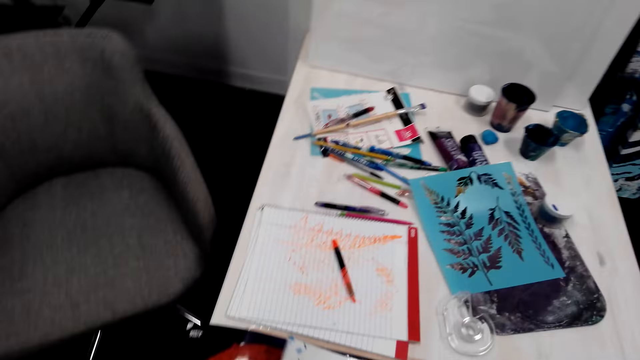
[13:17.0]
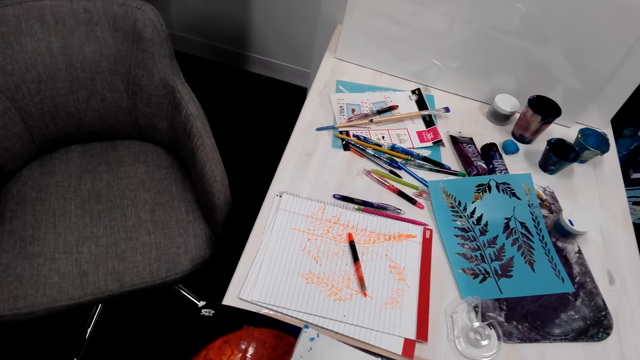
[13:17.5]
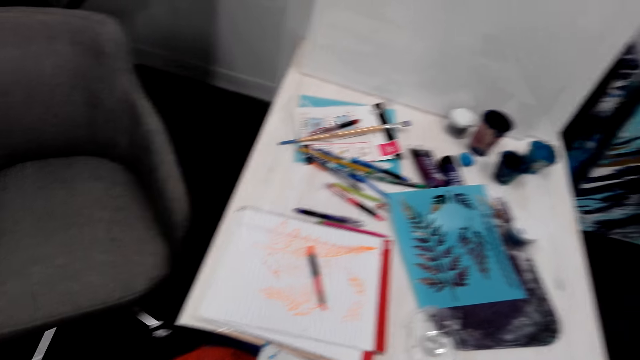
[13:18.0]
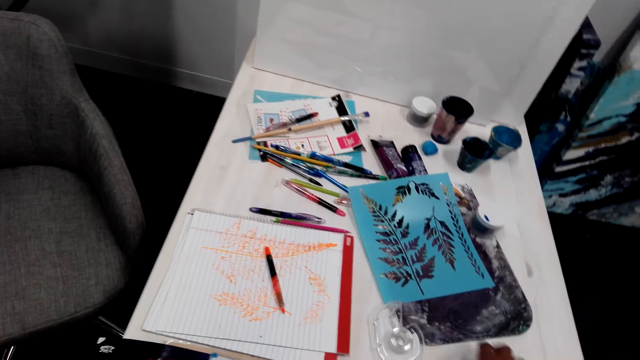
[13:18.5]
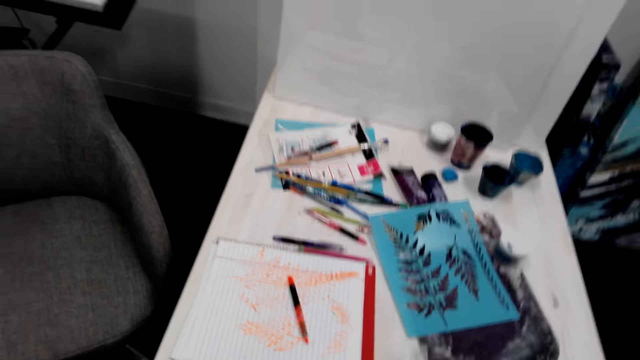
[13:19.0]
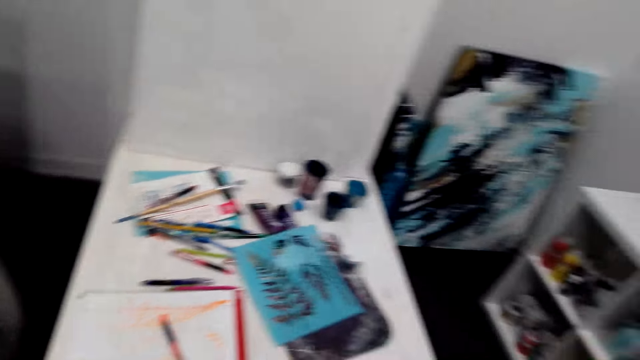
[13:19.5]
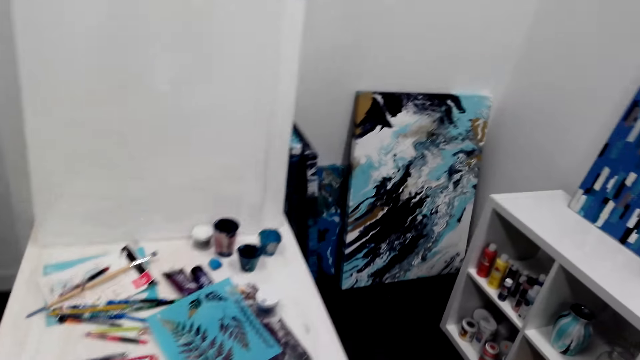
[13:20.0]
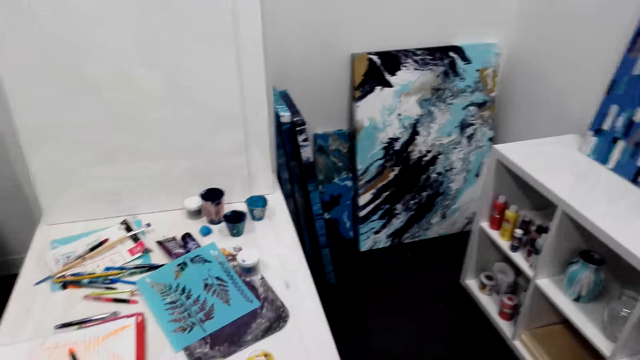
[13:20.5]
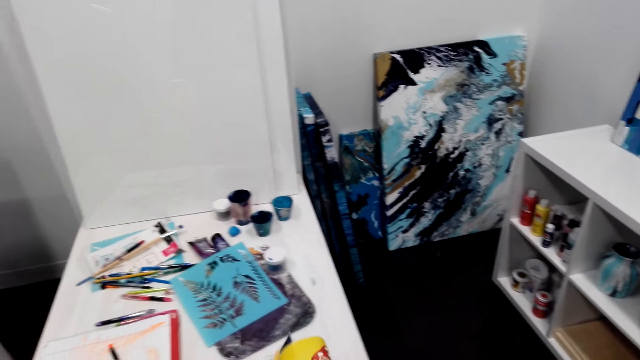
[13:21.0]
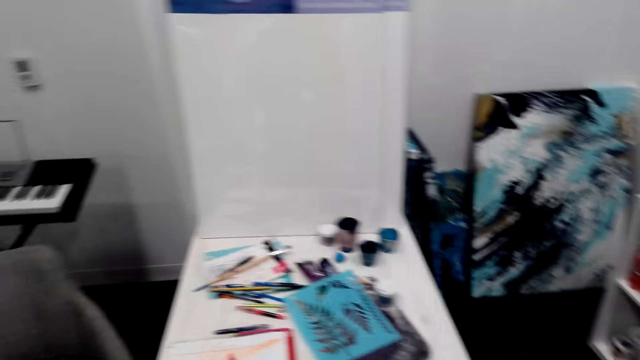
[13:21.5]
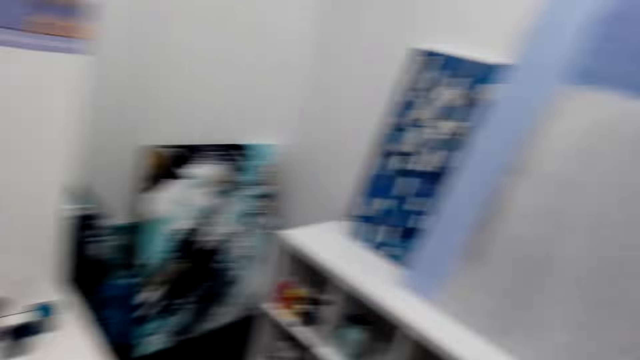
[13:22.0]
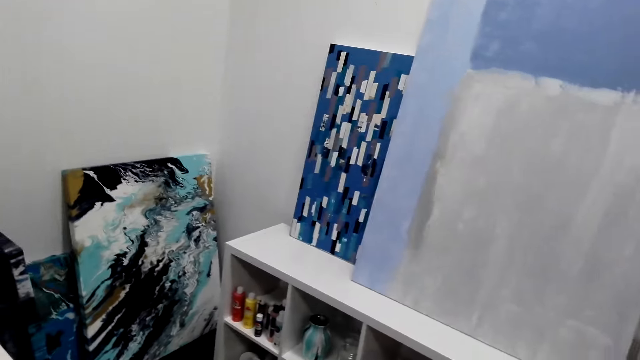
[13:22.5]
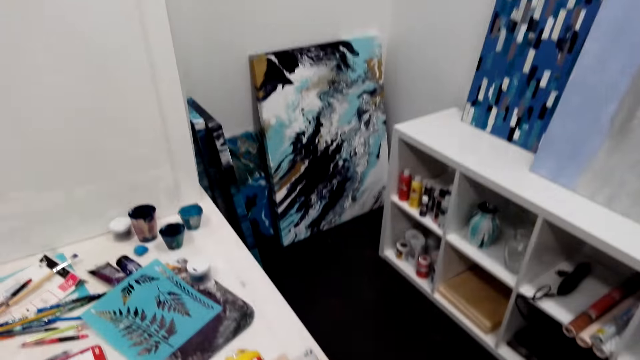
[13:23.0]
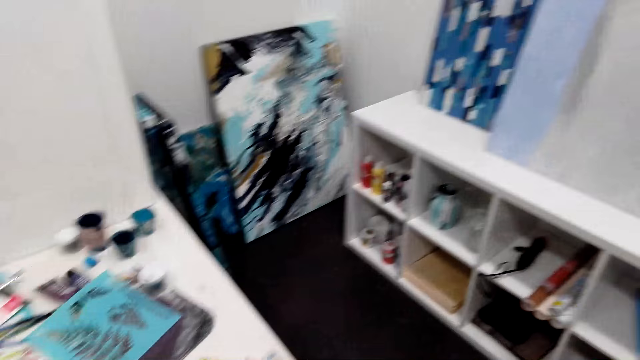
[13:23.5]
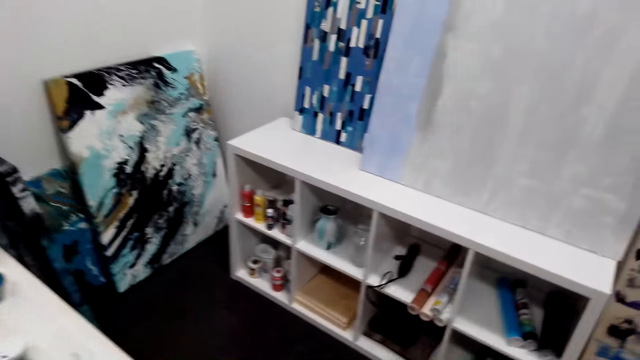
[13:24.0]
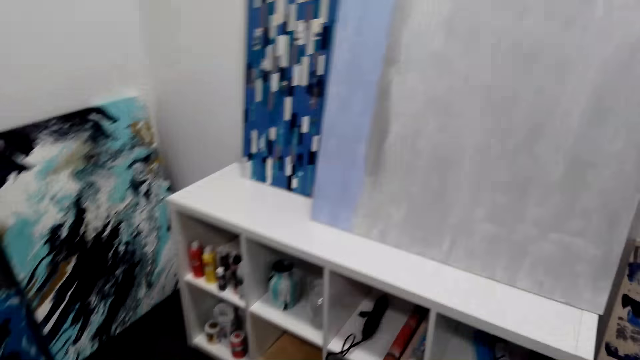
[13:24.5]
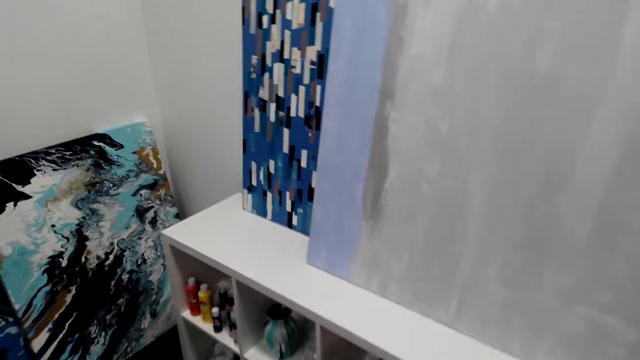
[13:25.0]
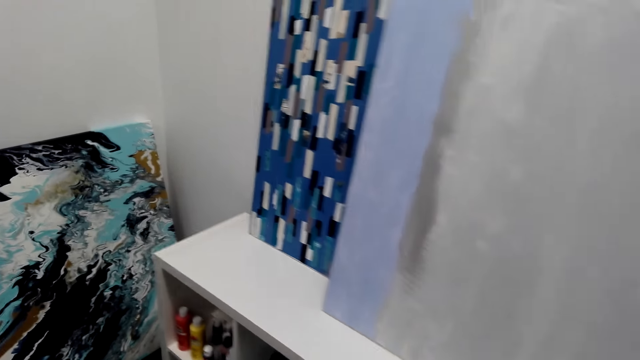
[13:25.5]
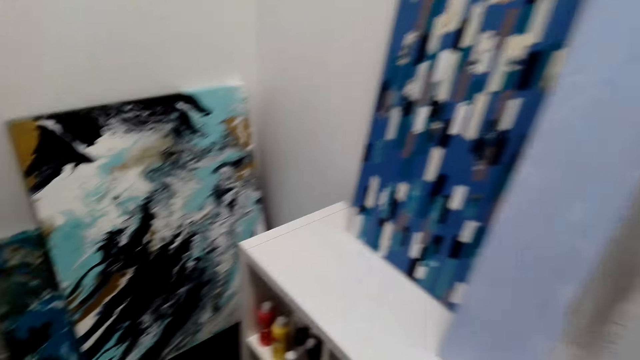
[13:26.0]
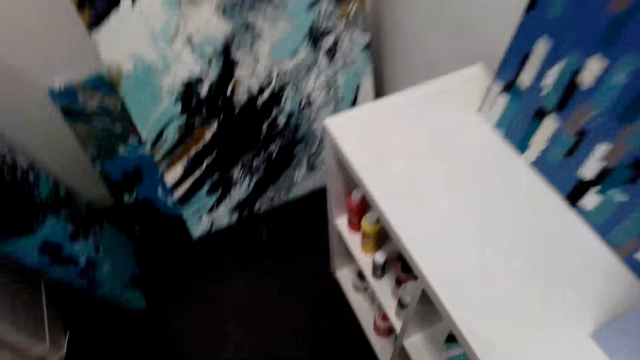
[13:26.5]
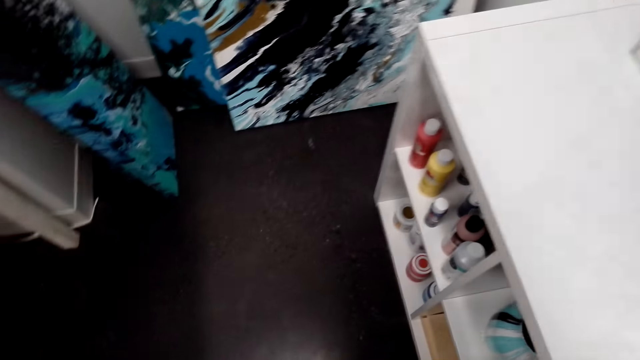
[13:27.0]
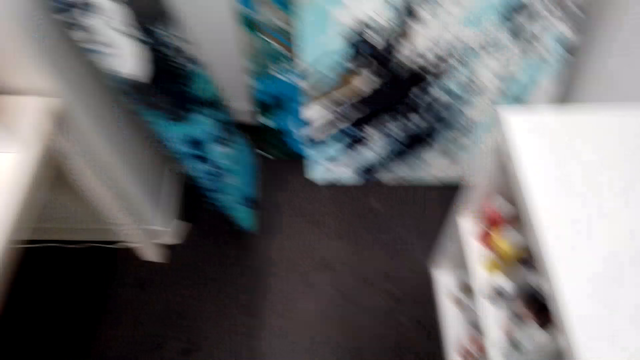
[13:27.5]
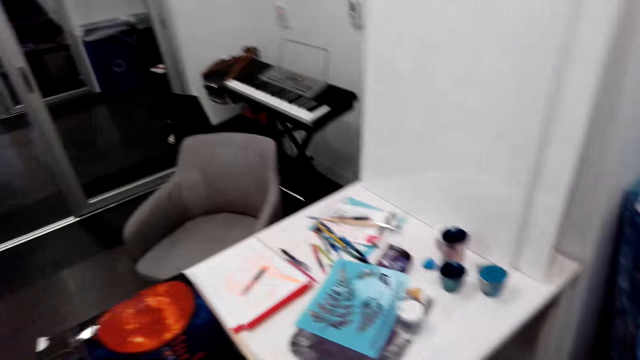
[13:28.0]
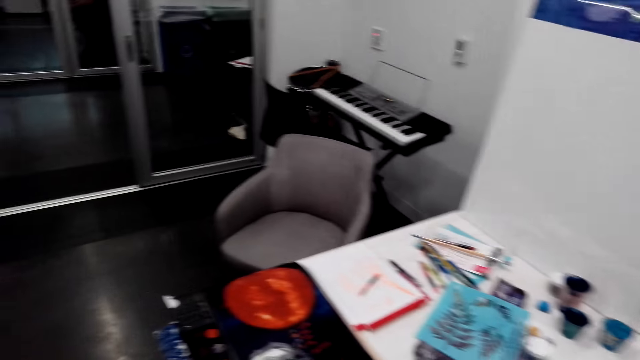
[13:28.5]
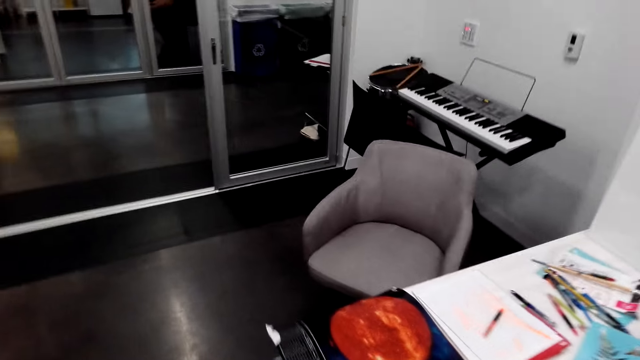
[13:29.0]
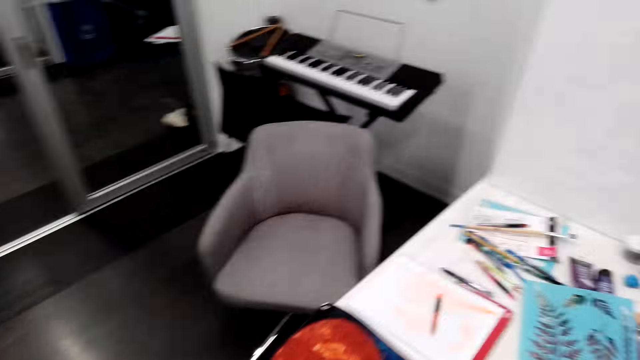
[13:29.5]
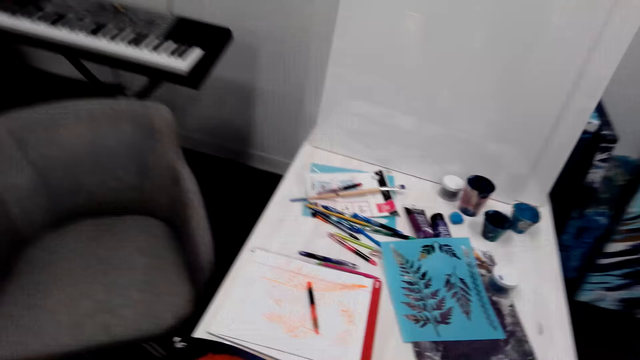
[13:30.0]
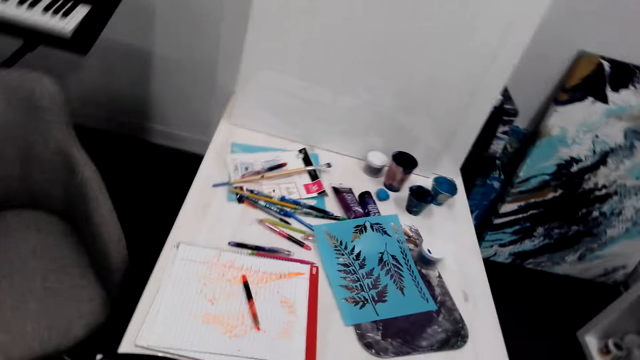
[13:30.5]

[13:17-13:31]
The camera wearer walks around.

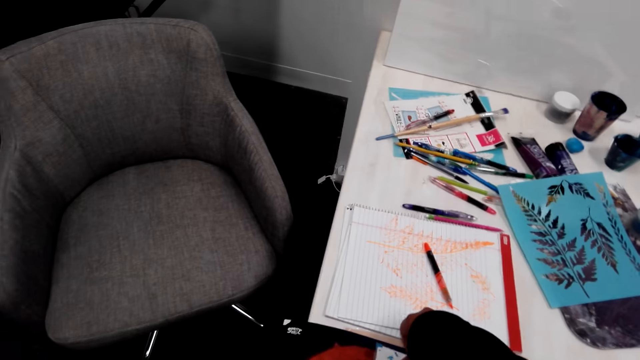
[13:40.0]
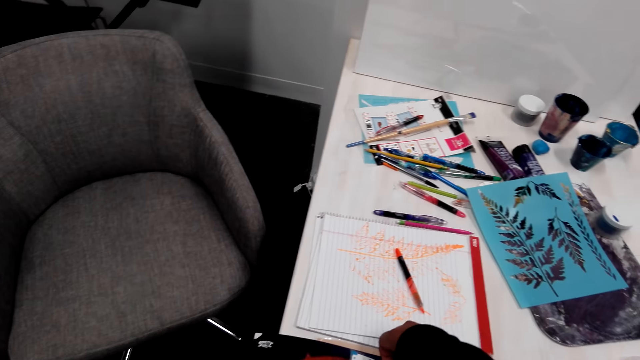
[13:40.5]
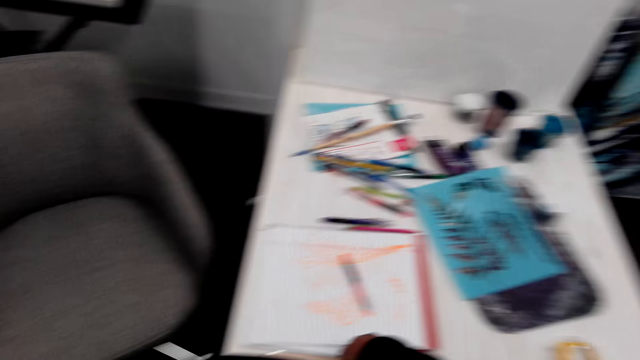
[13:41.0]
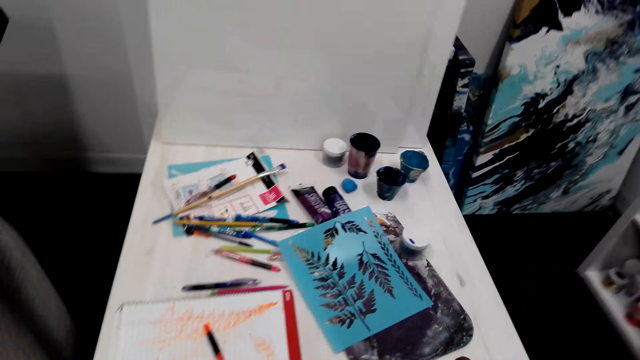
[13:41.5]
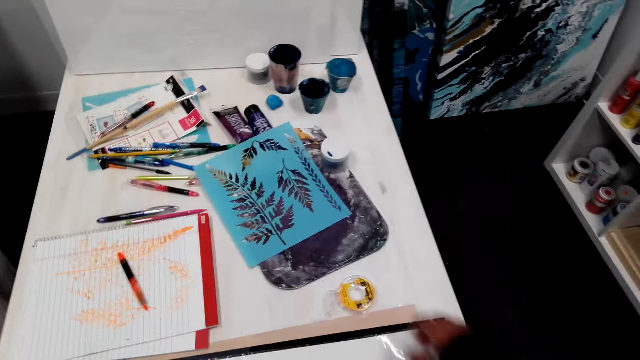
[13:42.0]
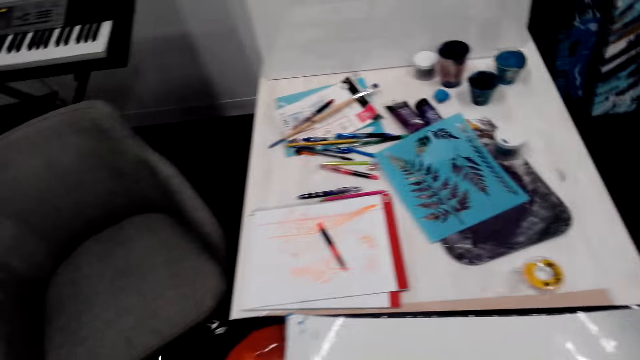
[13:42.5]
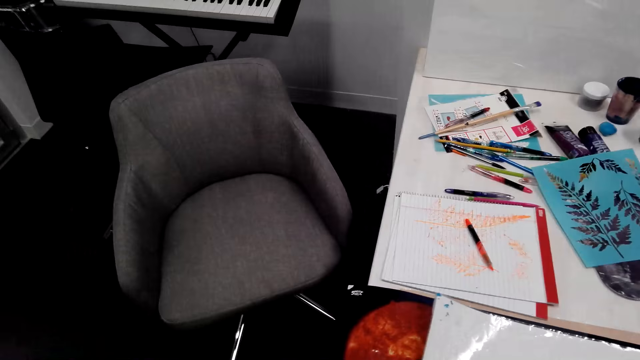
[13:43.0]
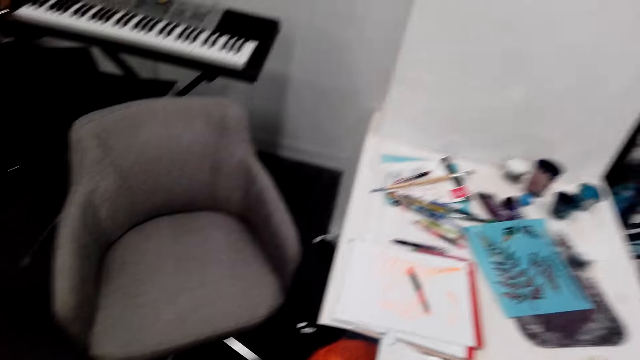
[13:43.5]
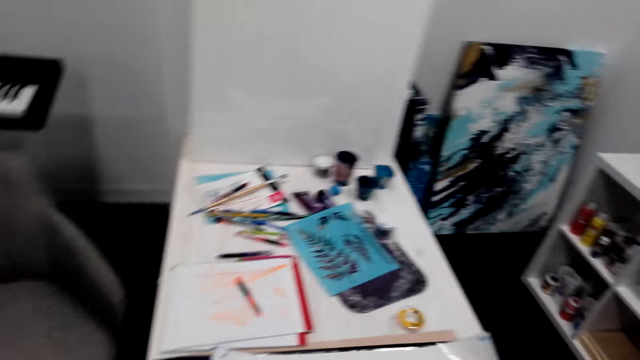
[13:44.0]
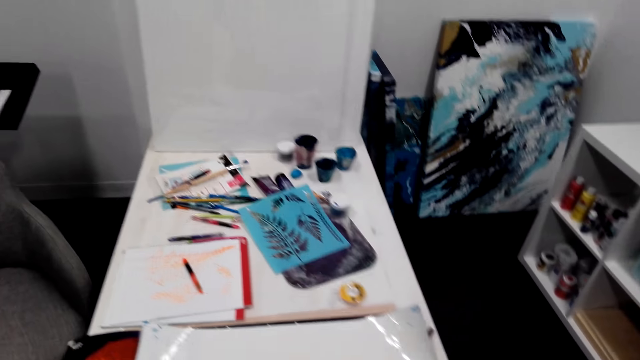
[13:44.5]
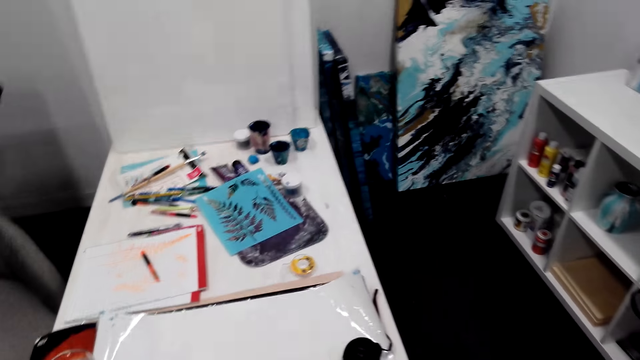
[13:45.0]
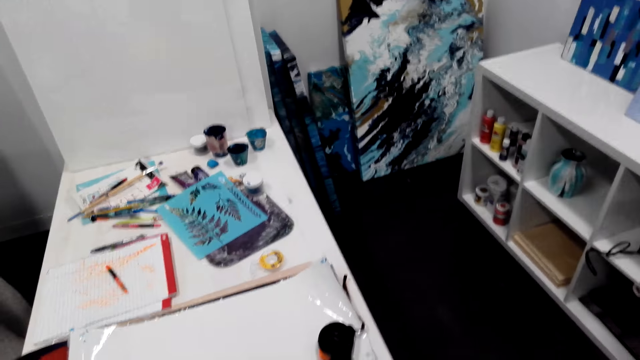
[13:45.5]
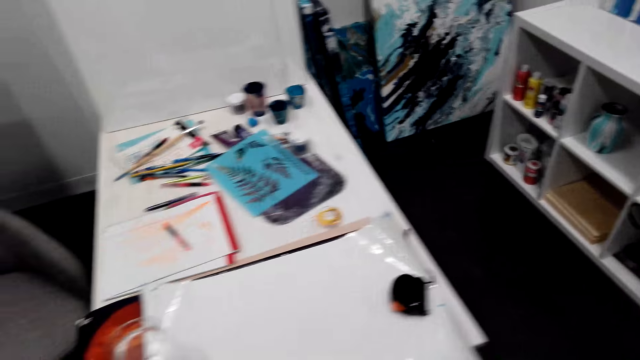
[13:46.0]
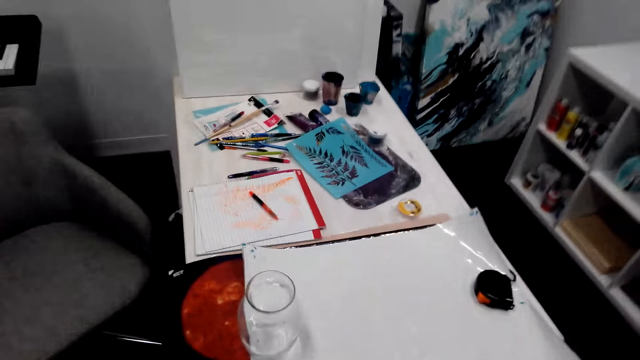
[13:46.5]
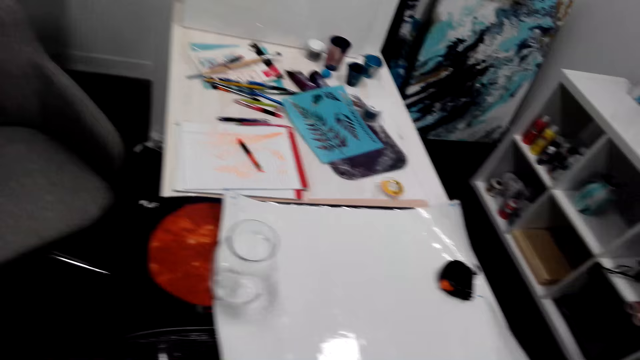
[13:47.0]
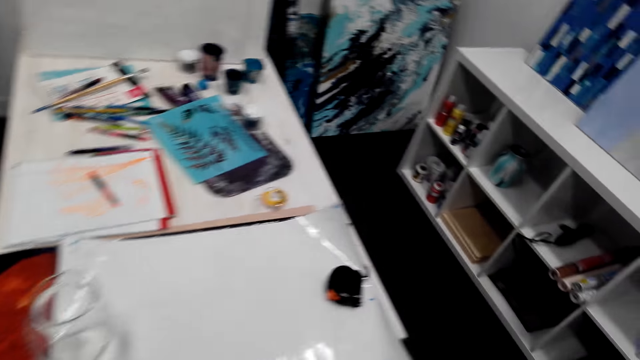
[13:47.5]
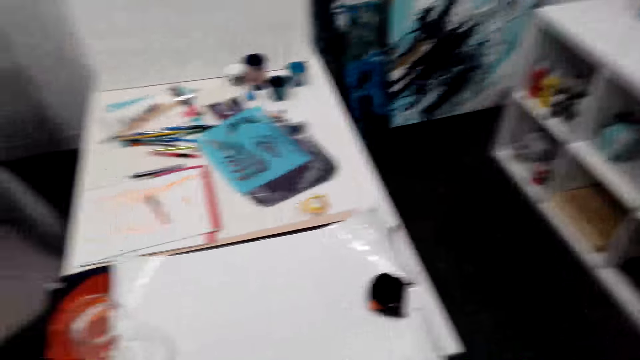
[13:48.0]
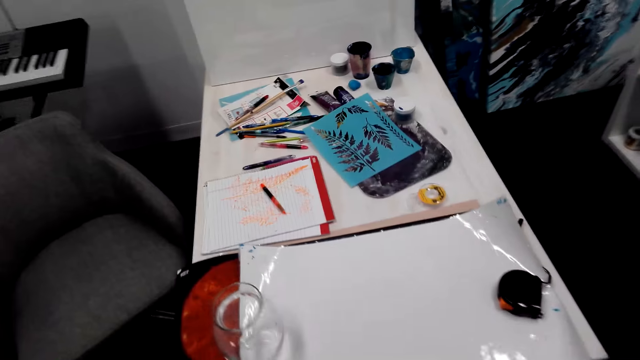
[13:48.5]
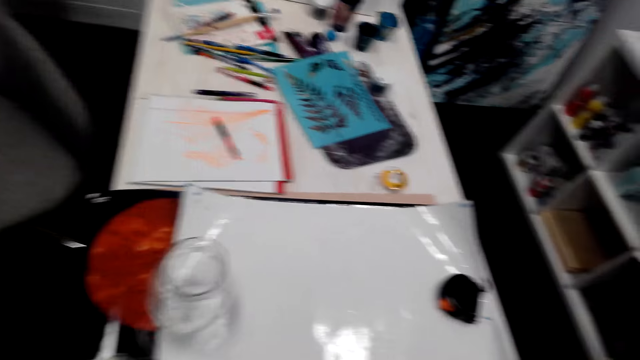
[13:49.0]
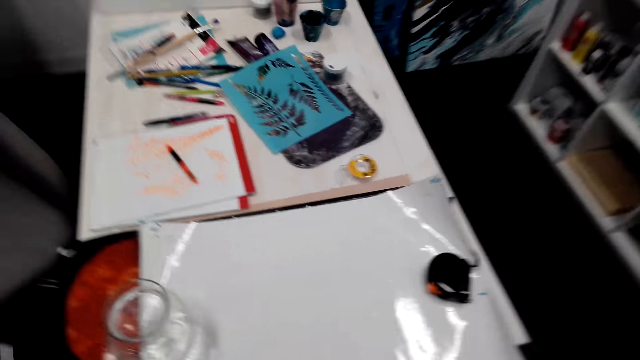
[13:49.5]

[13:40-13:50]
The camera wearer puts something on the table.
